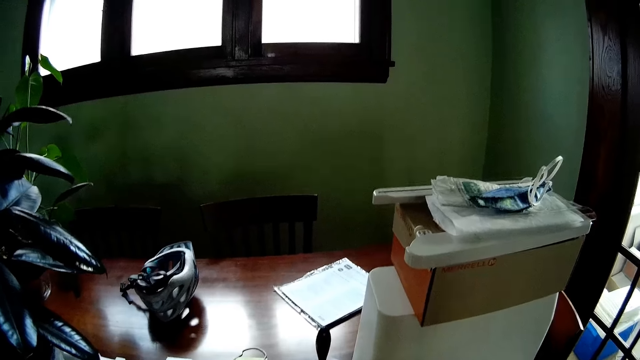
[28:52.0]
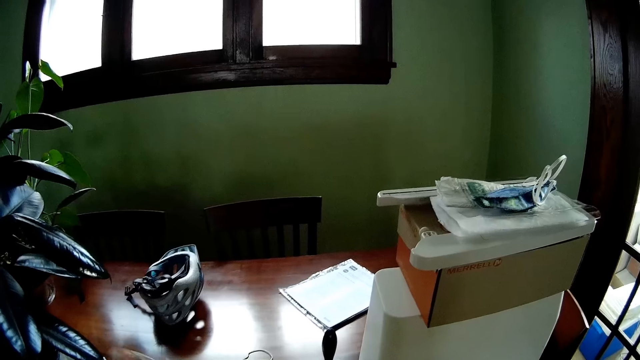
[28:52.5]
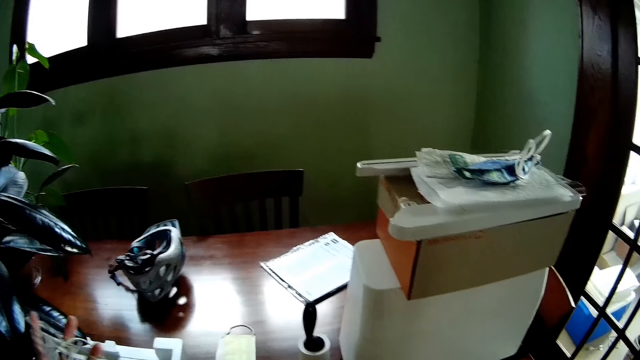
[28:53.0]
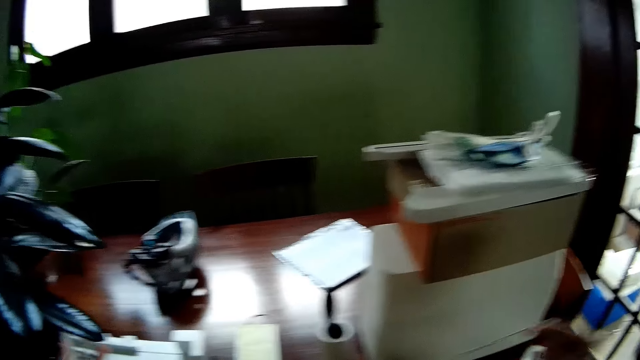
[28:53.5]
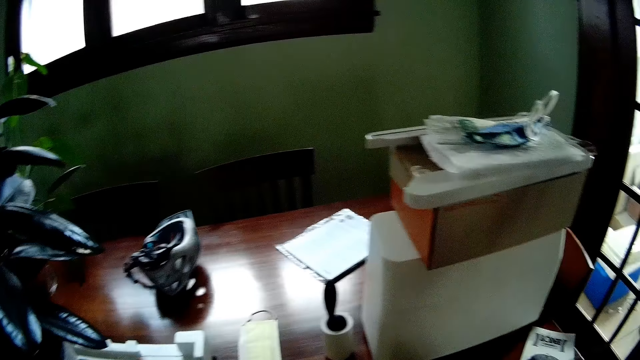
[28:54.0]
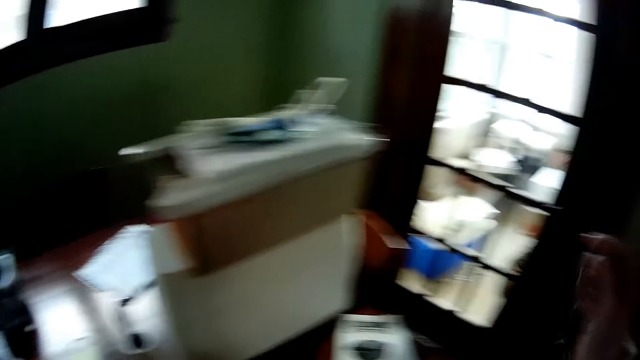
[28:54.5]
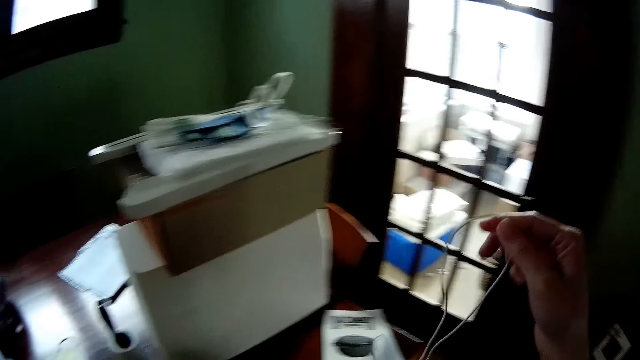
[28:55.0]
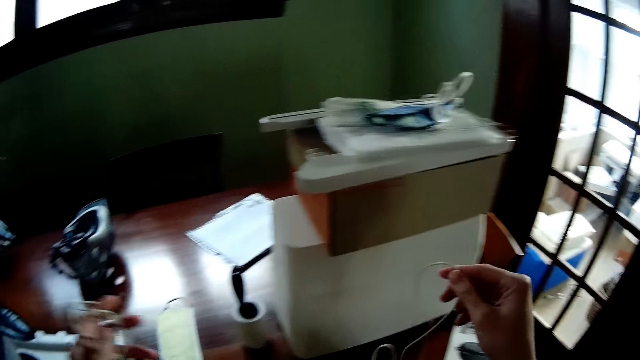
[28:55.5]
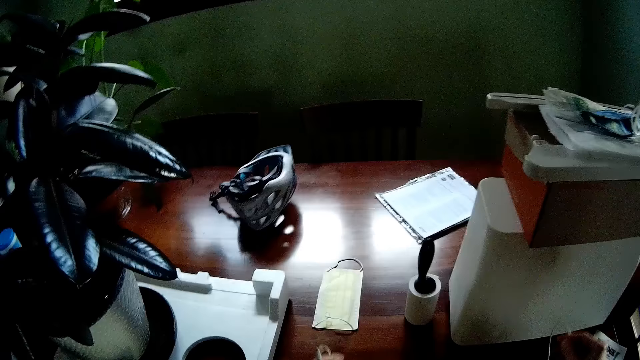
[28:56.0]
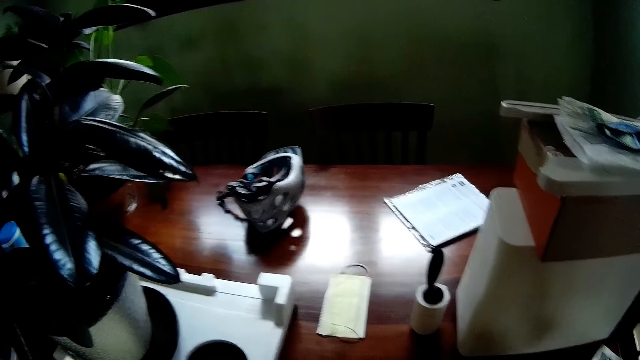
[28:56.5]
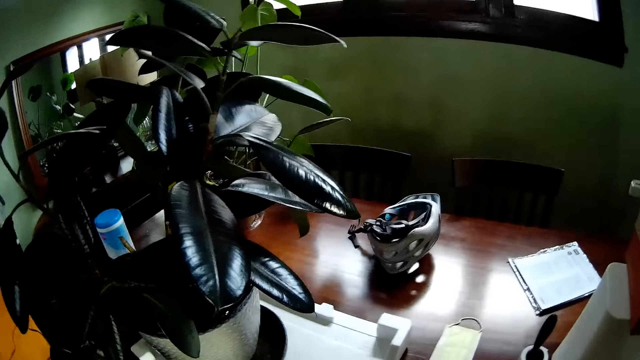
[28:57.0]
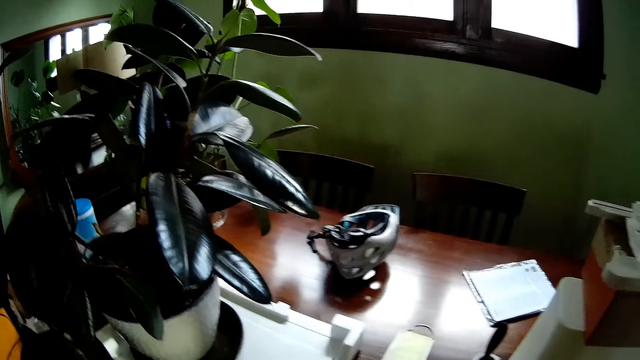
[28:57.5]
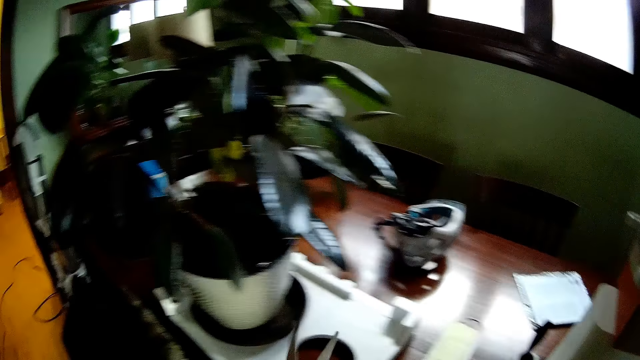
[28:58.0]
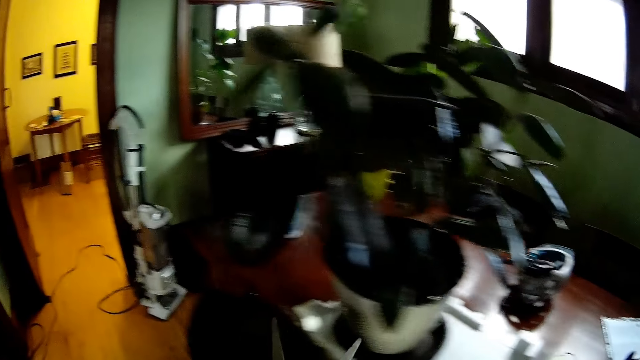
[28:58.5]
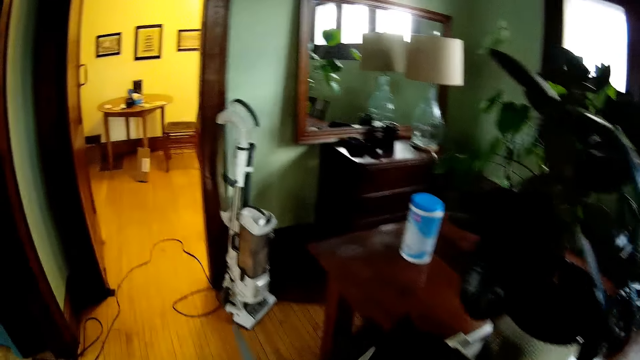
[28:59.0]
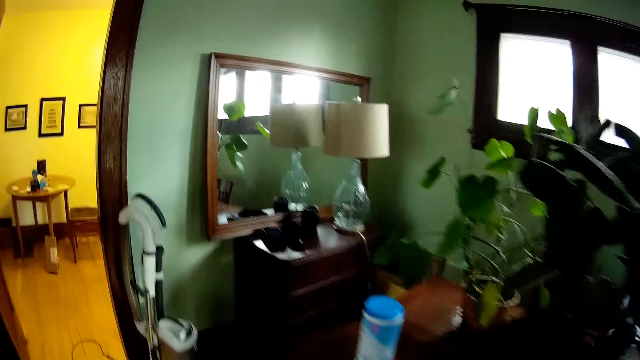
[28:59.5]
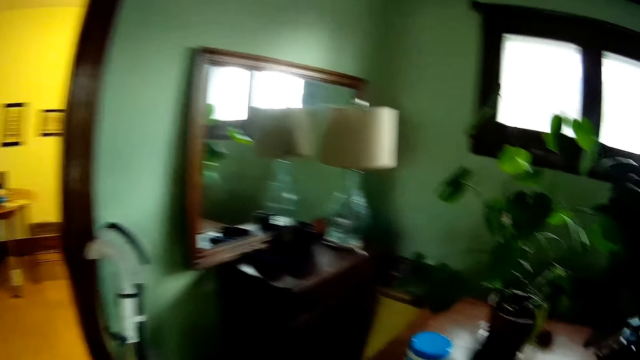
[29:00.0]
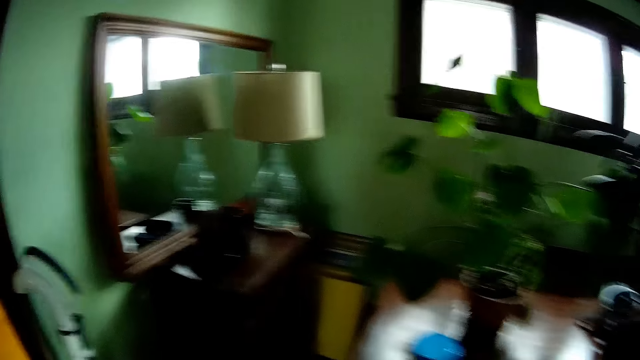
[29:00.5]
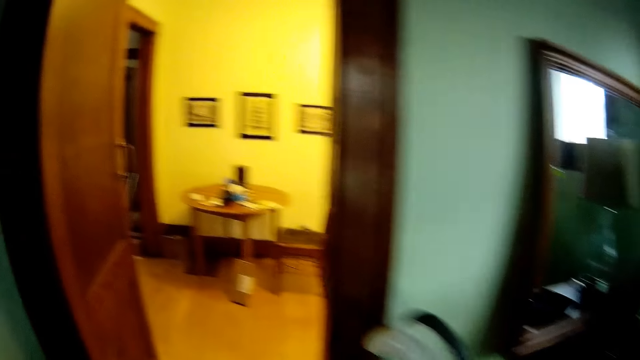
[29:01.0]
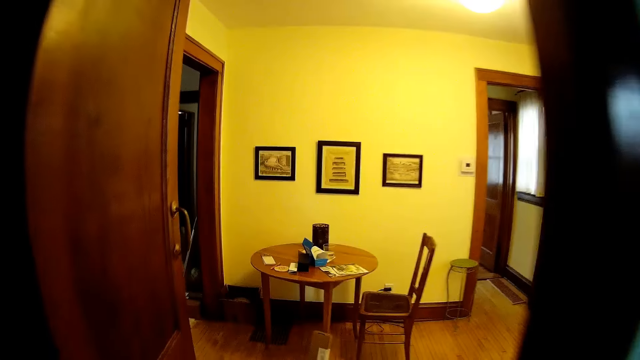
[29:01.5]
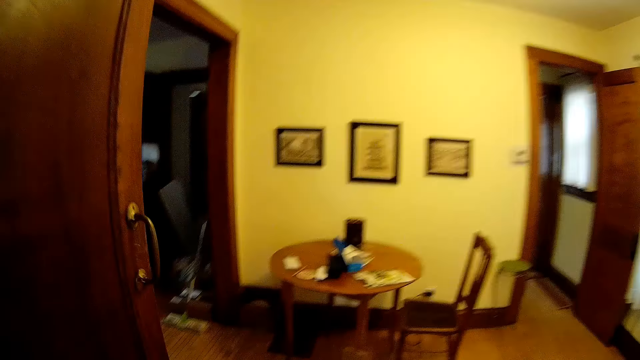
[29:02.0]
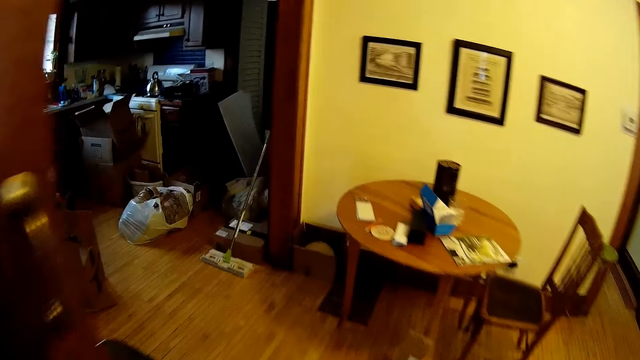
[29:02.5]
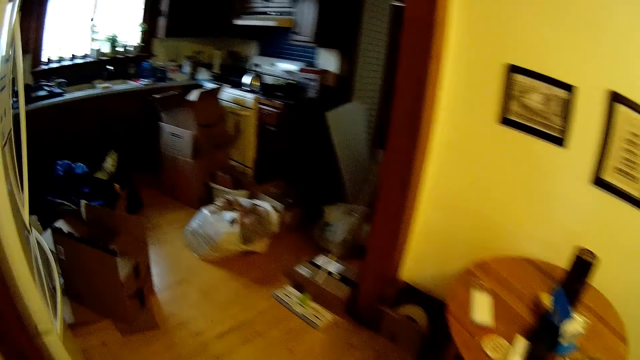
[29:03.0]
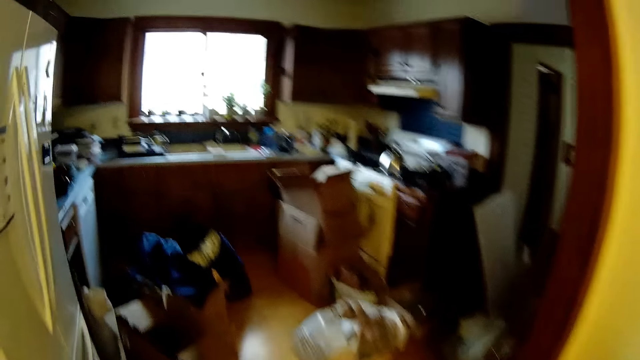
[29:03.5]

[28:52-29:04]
The camera wearer walks to the kitchen.

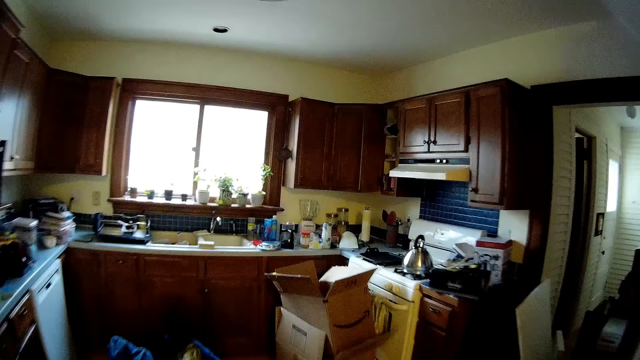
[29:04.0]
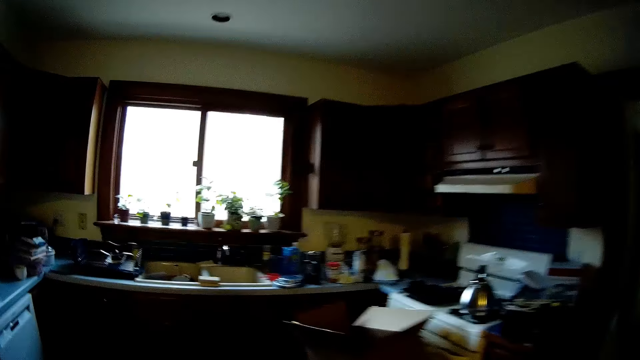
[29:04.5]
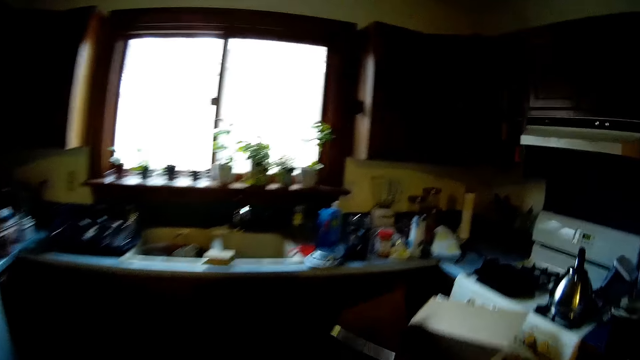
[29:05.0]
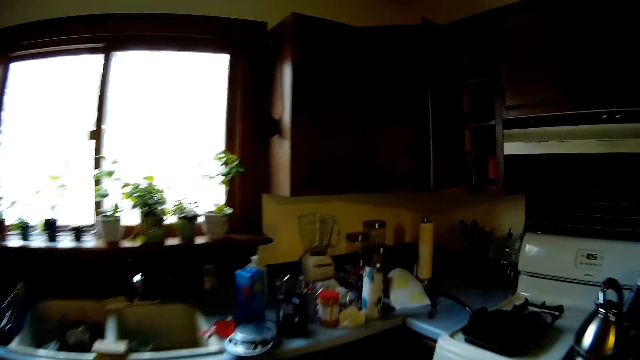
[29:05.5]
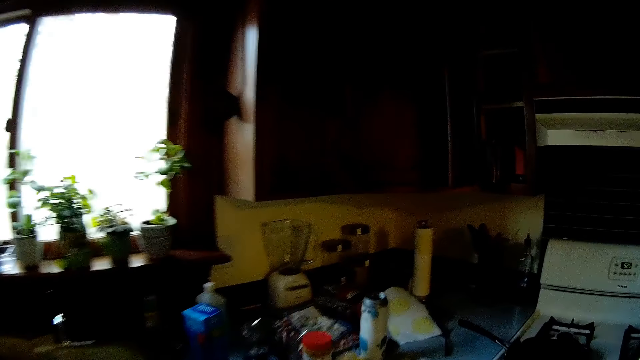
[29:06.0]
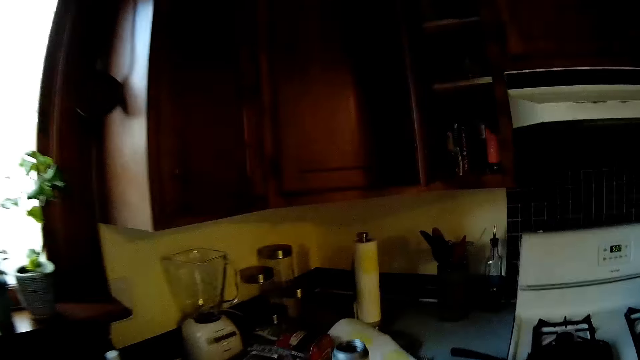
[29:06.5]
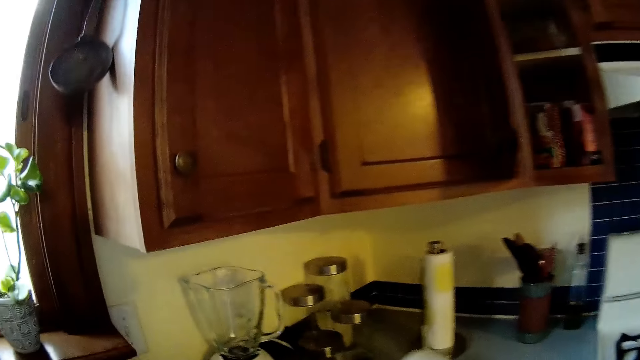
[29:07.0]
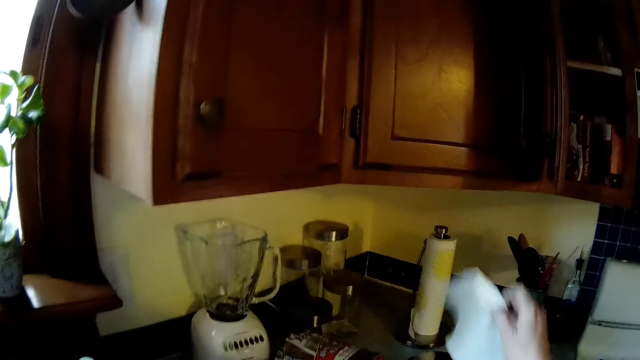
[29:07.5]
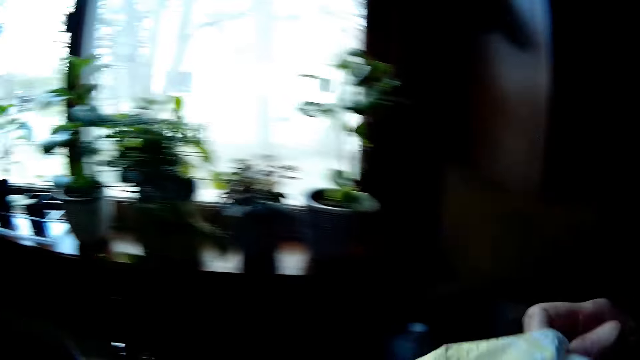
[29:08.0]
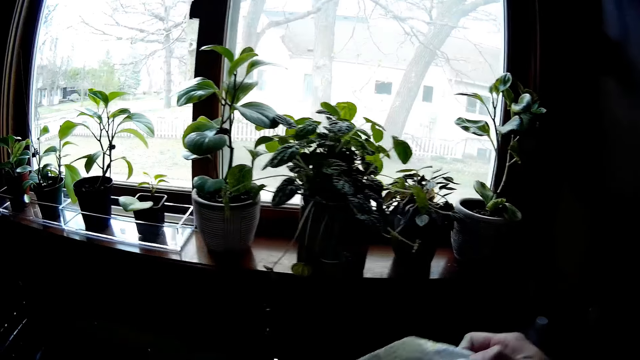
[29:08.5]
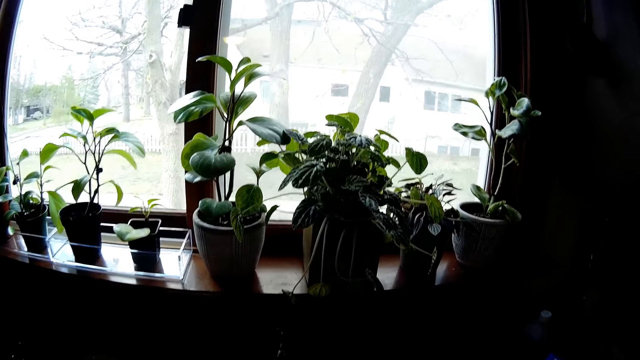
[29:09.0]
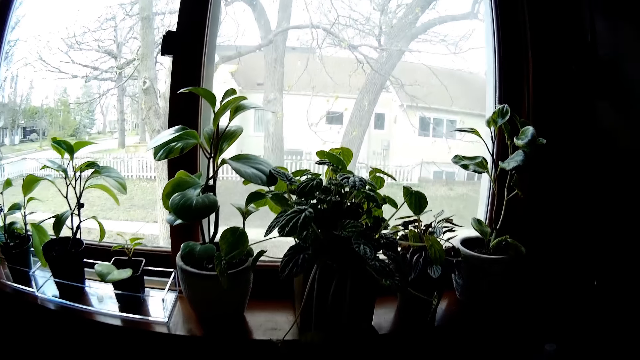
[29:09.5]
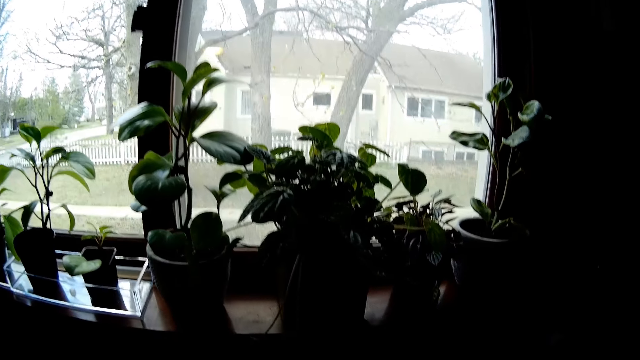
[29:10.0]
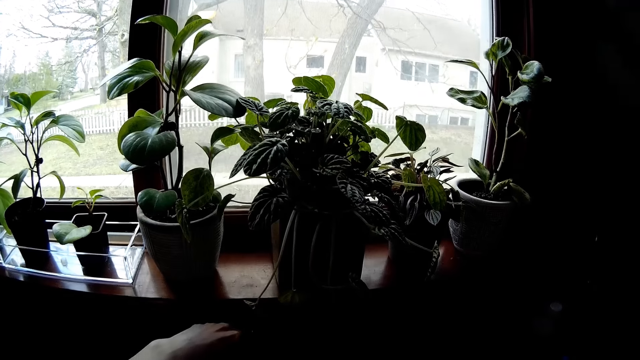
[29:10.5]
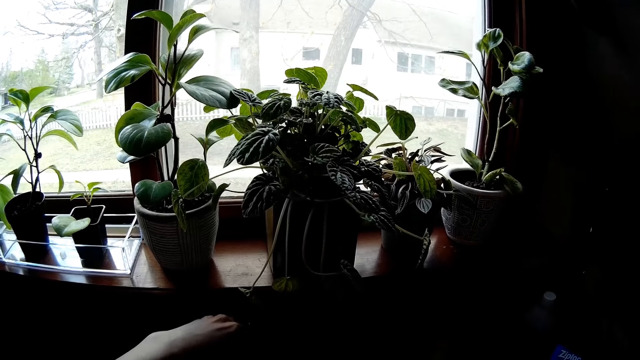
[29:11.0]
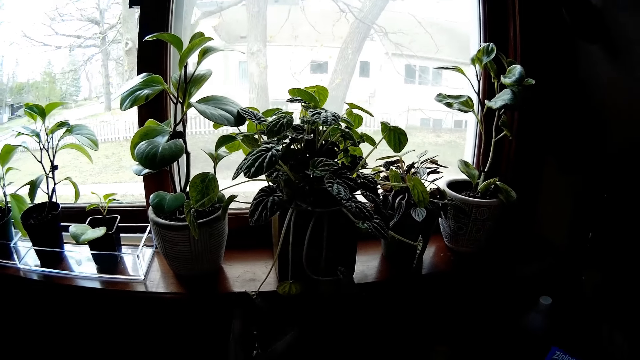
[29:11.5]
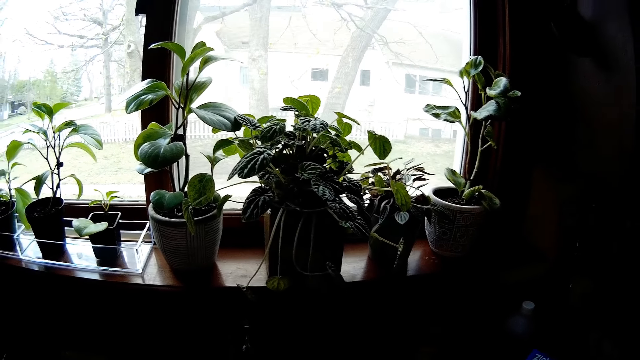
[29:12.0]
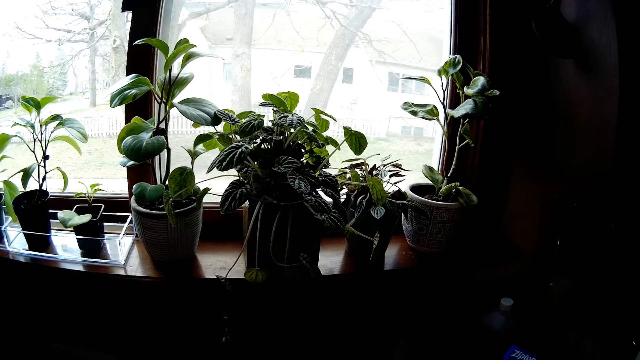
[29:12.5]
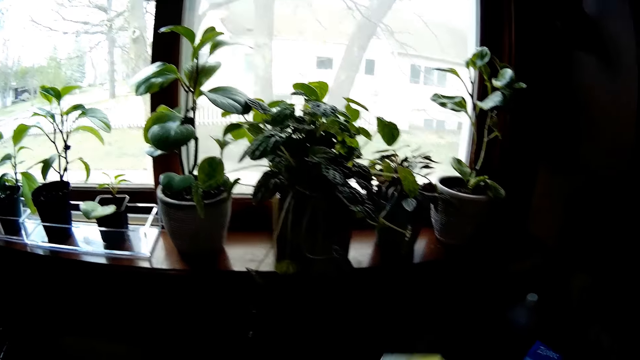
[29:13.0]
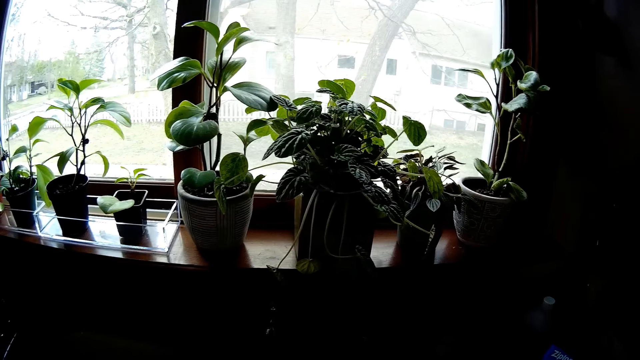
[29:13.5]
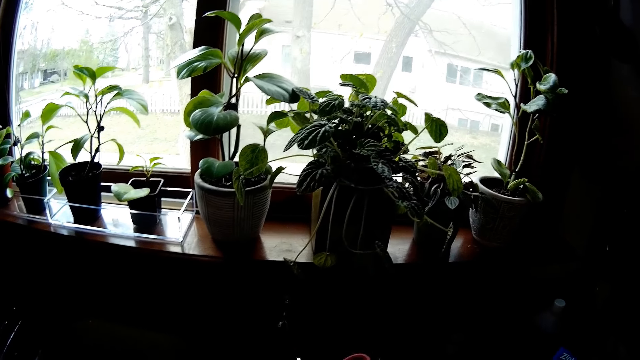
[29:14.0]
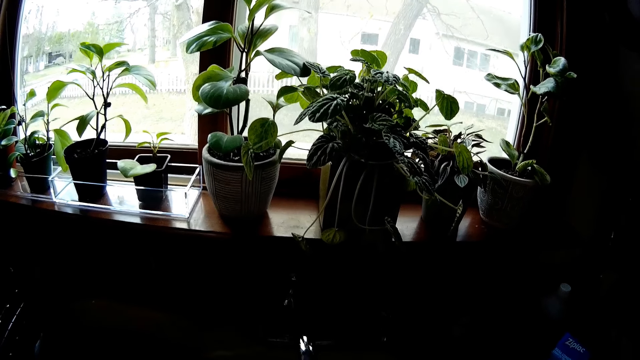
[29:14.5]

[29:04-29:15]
The camera wearer holds a towel in his right hand. He picks a paper towel from the counter. He cuts the plant with a pair of scissors. He holds the scissors in his left hand.
